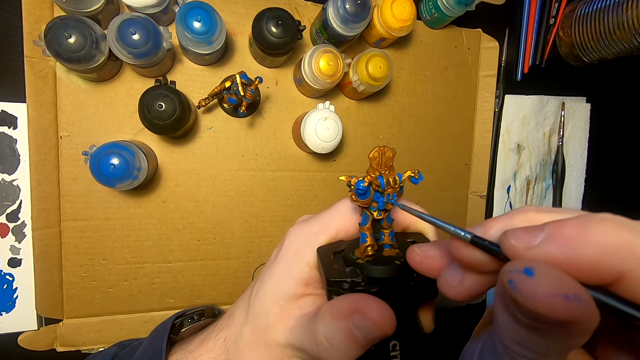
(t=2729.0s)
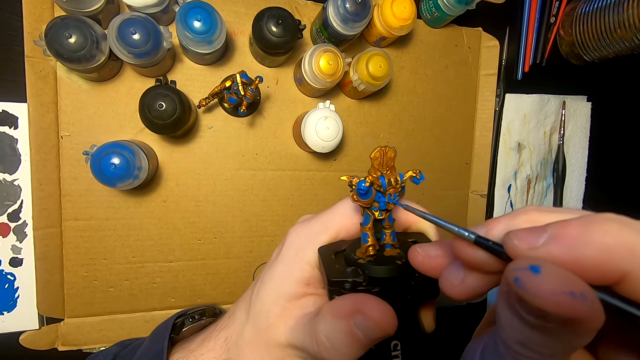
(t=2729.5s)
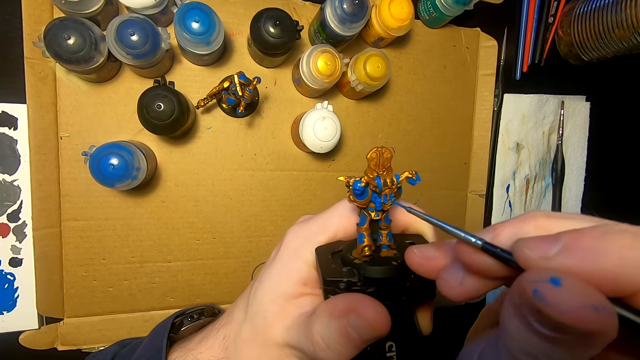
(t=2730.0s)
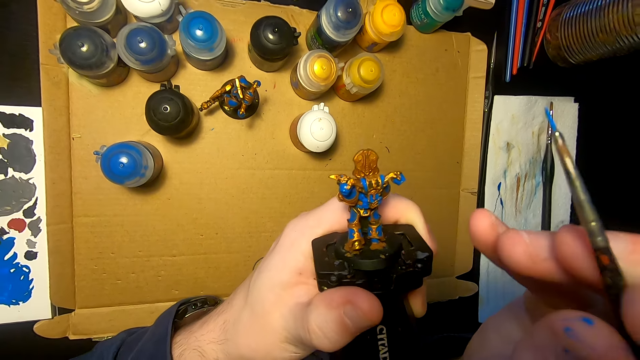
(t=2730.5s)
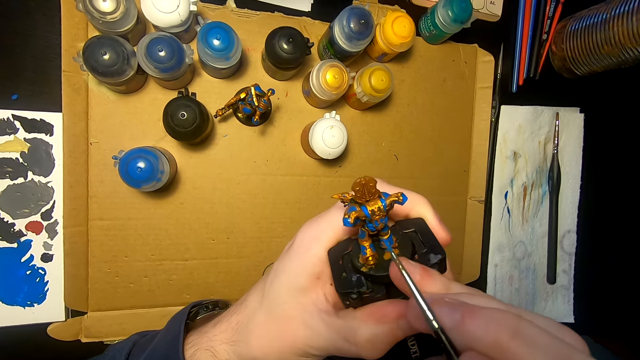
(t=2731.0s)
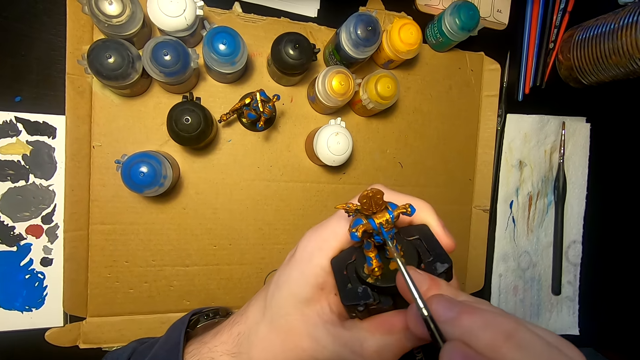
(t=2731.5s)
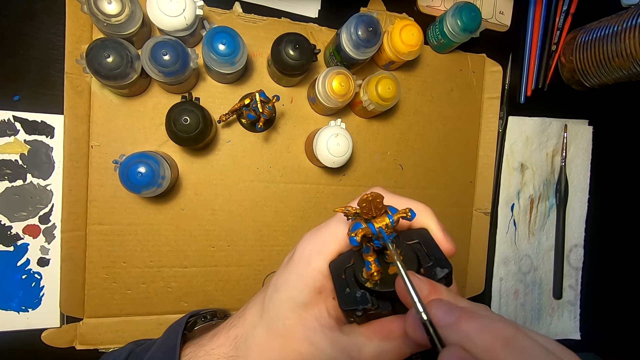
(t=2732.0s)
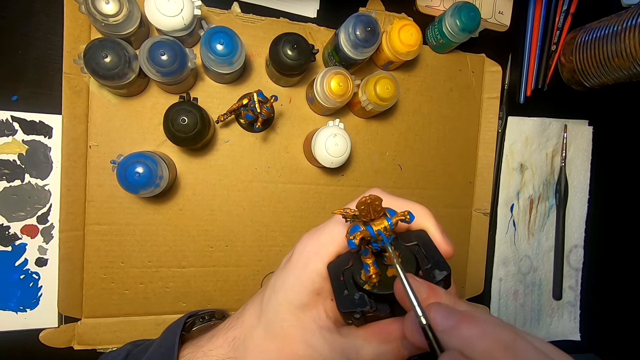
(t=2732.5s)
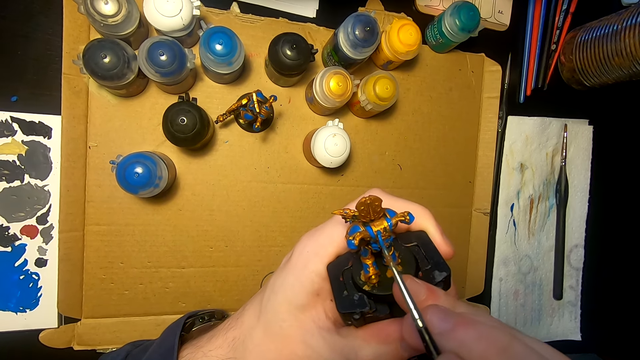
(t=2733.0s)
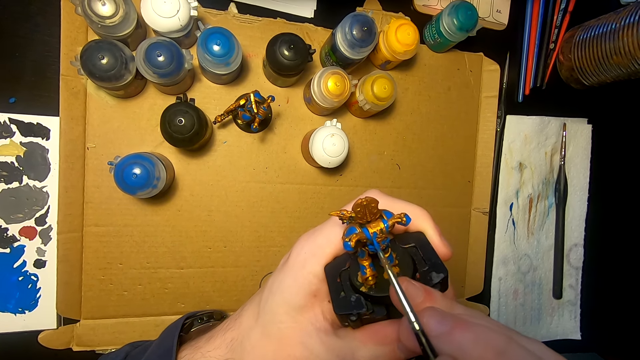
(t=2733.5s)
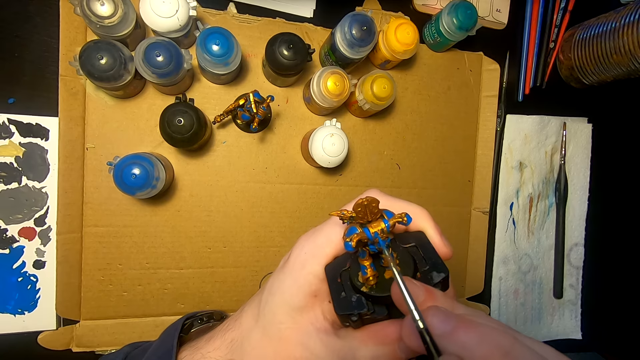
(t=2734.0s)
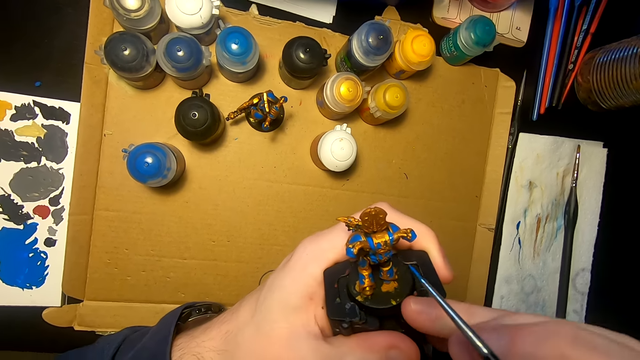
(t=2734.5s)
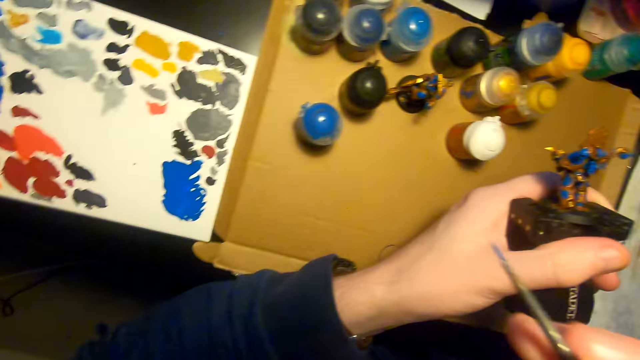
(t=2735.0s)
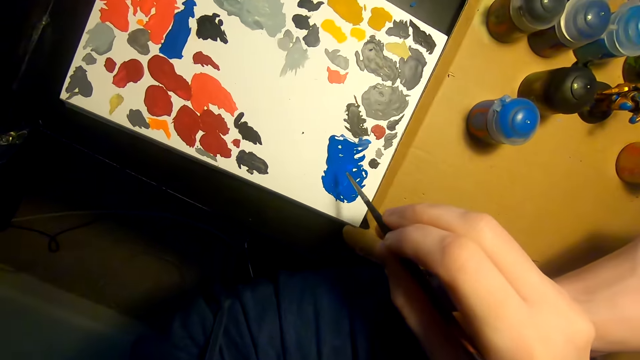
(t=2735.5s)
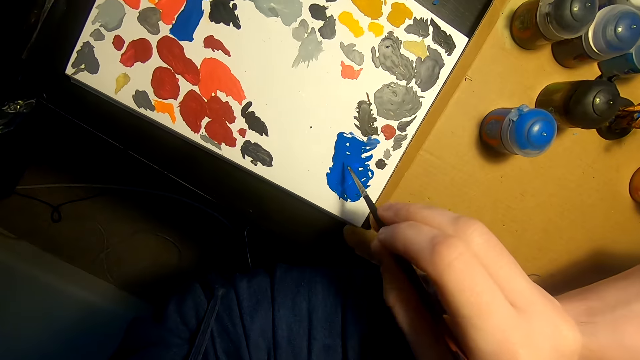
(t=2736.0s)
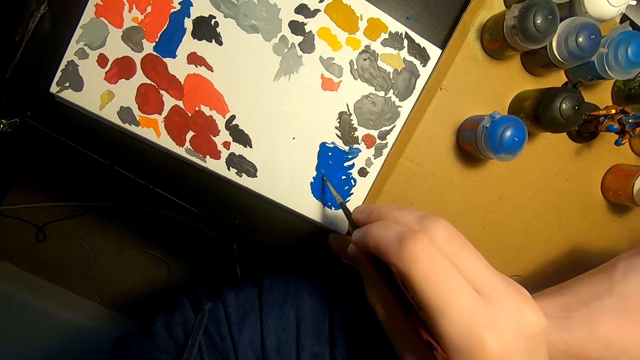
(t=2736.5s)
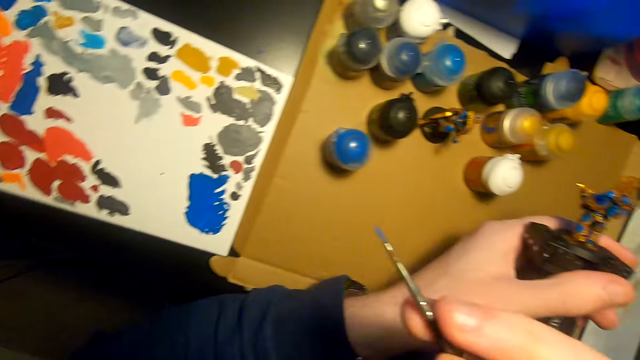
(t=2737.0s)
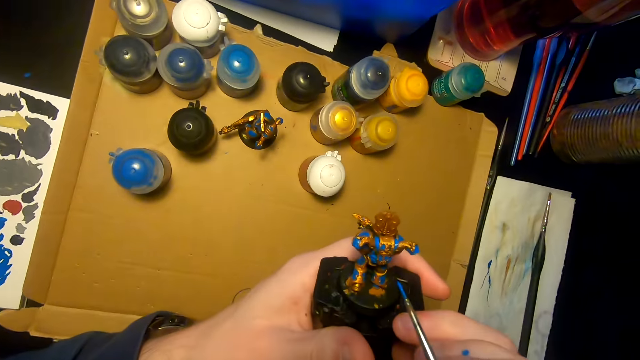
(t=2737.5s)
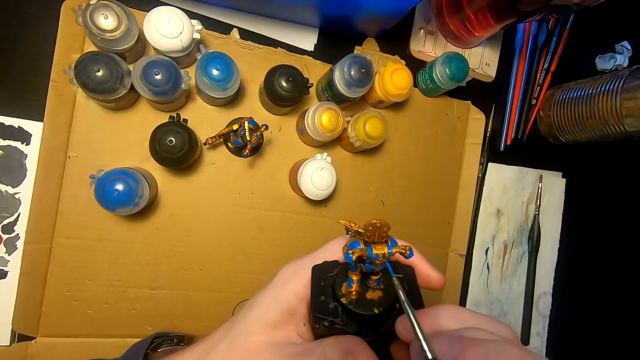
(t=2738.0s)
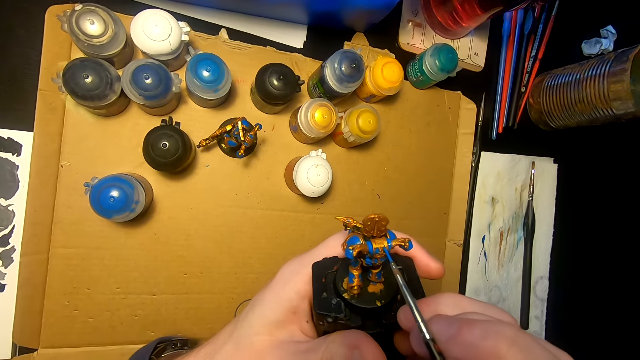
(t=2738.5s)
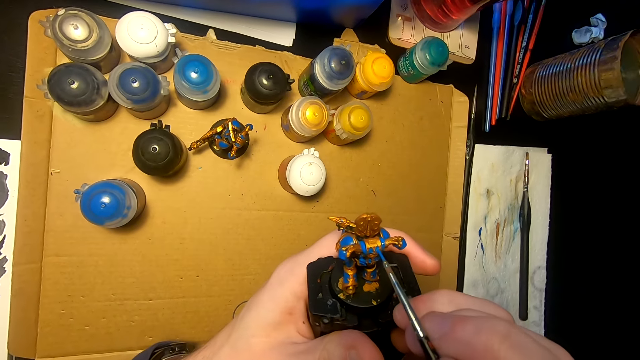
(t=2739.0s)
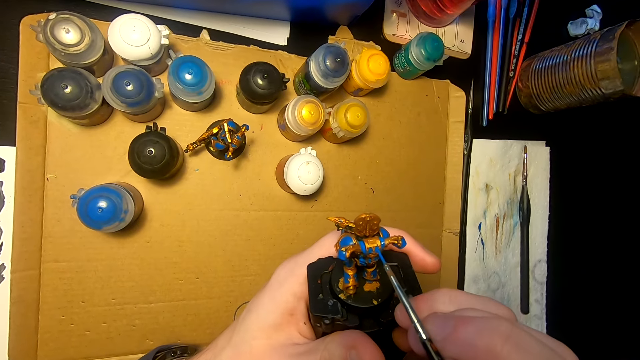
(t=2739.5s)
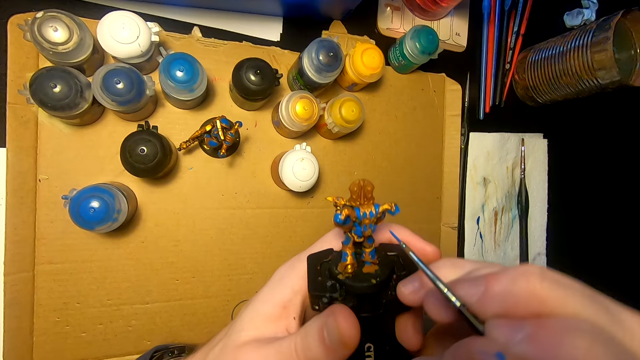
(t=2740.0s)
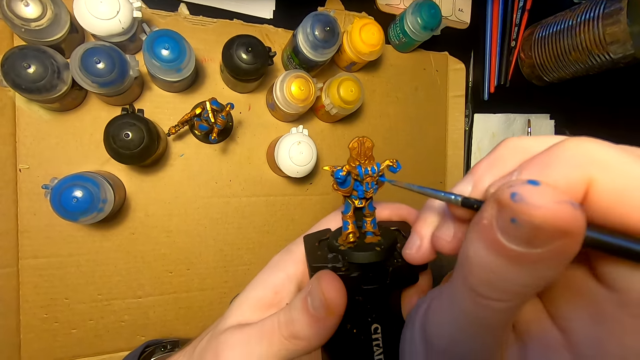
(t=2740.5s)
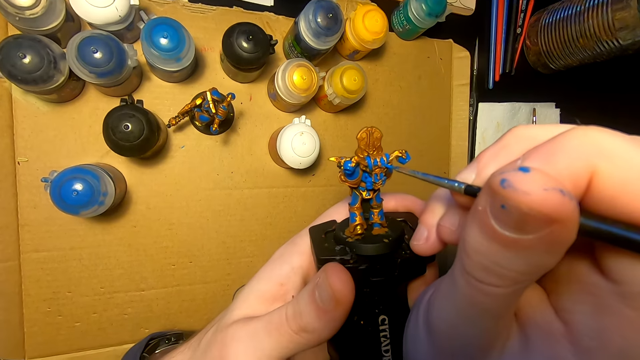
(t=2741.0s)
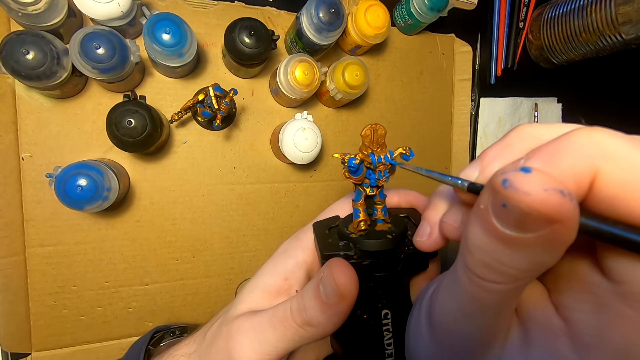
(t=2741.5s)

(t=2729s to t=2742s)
The camera wearer paints a figurine with a paintbrush. They lift the pen brush. They paint the sculpture with the pen brush. They move the right hand, rub the pen brush on the paint, and lift the right hand. They paint the sculpture with the pen brush.

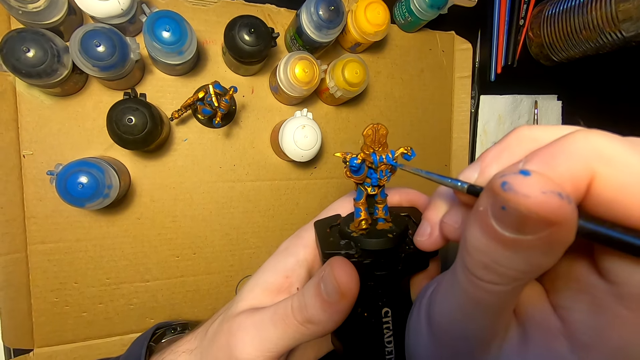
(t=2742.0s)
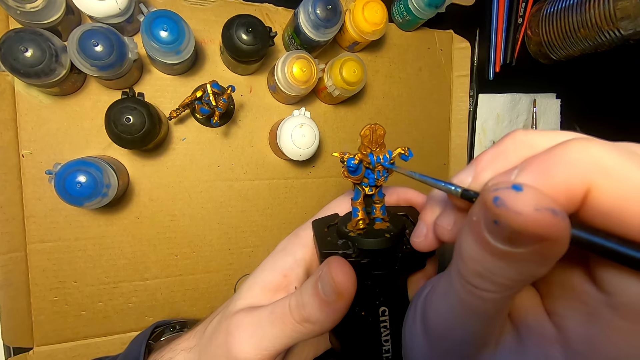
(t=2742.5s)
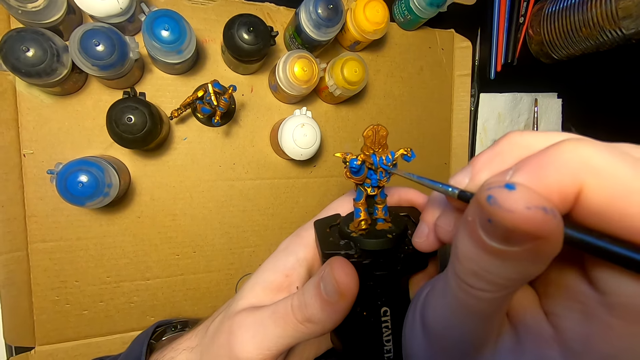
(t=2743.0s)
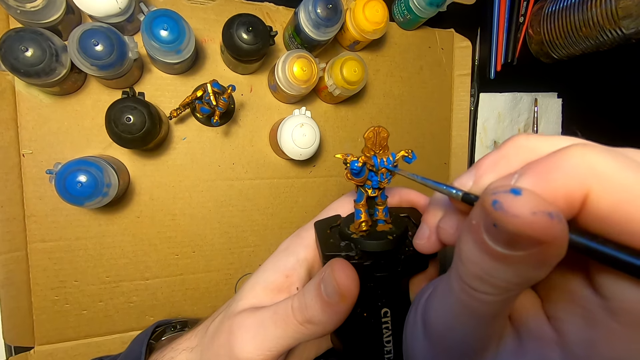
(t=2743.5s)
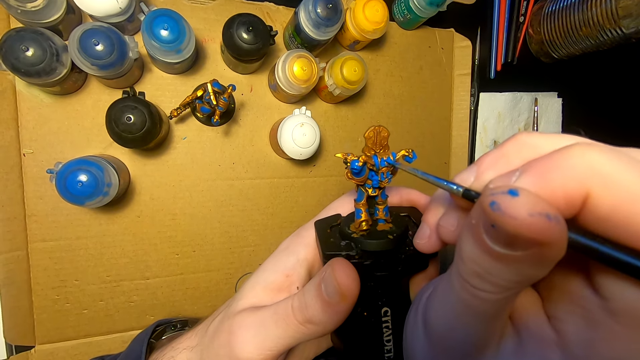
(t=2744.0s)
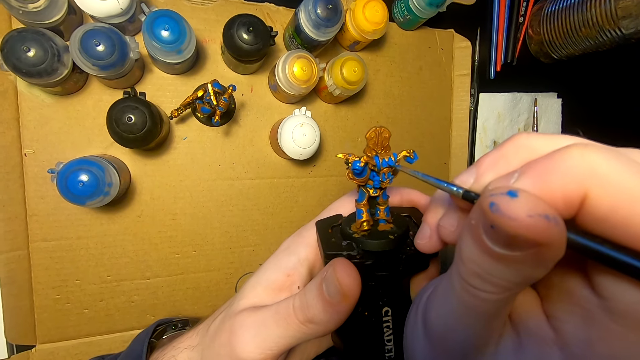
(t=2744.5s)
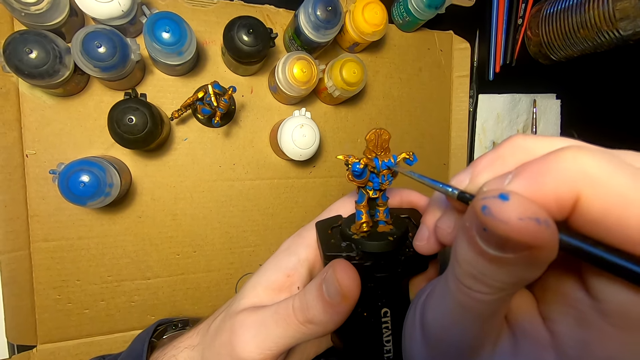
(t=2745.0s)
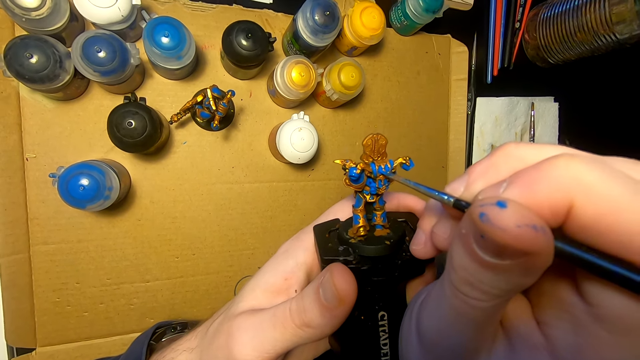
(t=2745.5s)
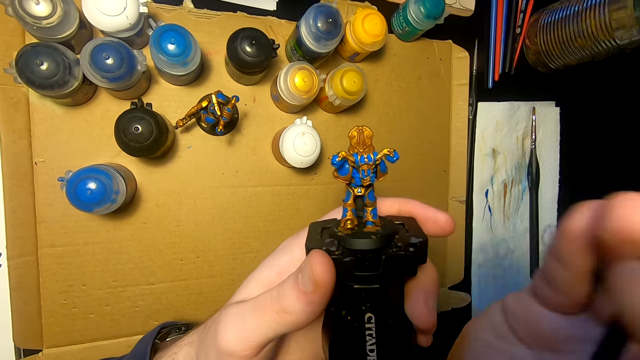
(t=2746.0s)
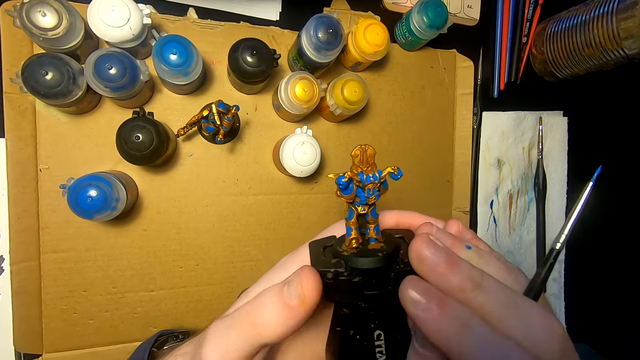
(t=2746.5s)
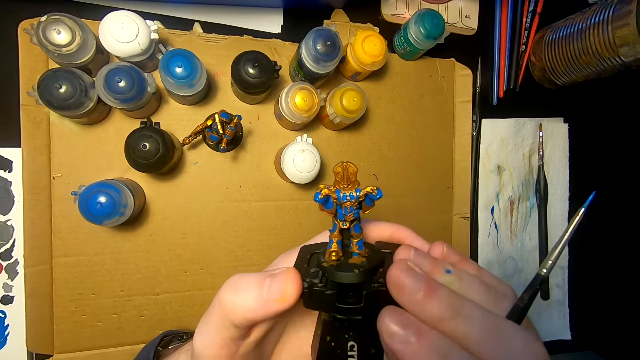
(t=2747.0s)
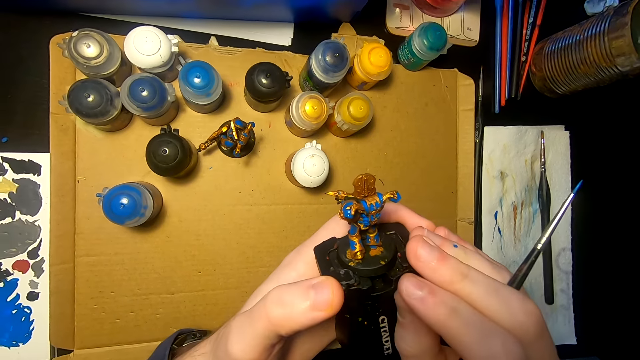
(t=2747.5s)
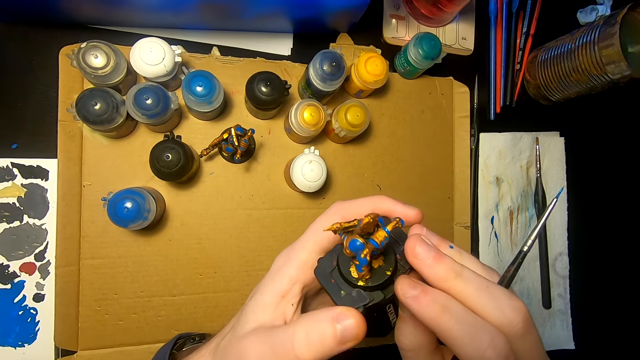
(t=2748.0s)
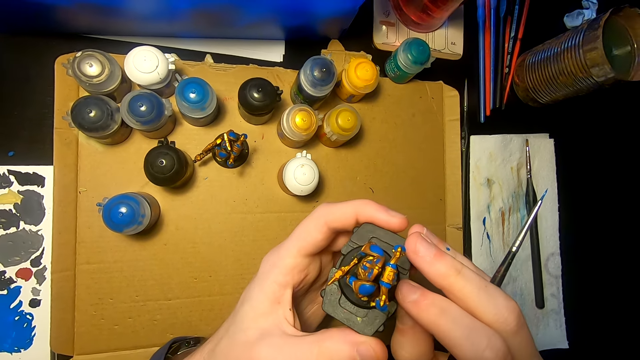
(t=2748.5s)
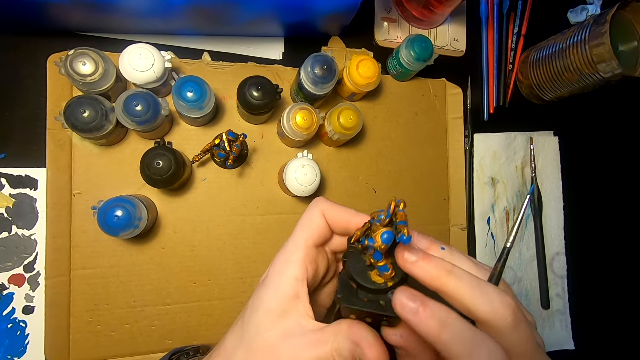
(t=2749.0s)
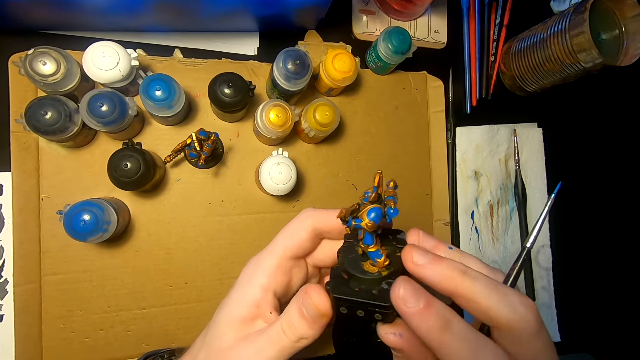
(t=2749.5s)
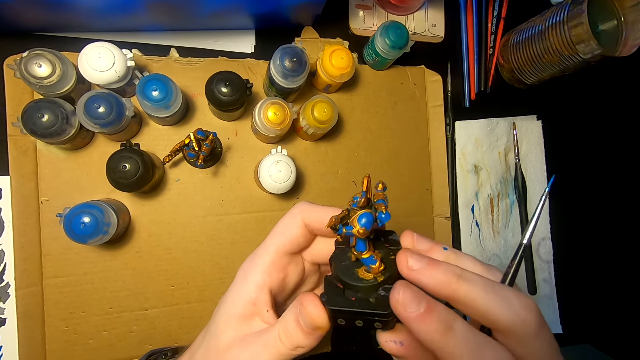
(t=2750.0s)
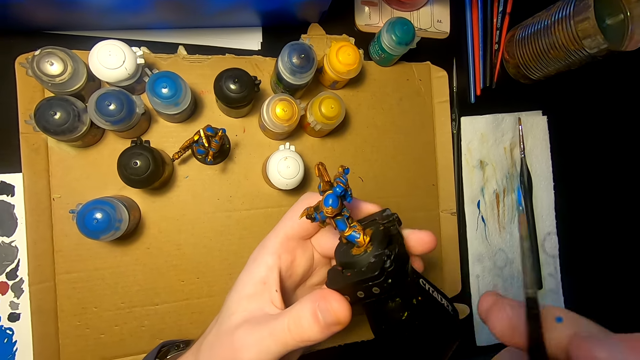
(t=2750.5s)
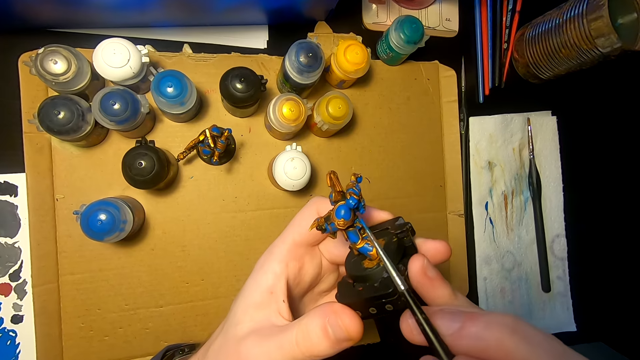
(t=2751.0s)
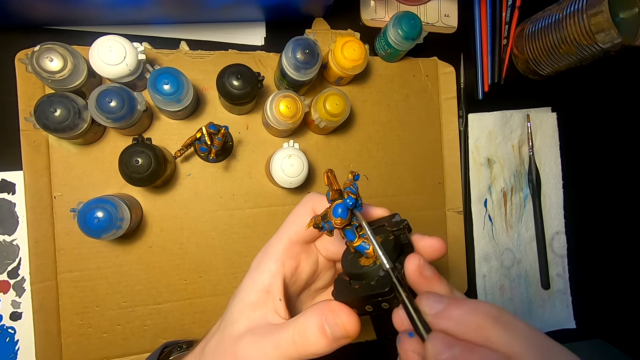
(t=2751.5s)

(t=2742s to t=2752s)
The camera wearer lifts the right hand, holds the sculpture, and looks at the sculpture. They lift the pen brush and paint the sculpture with the pen brush.
